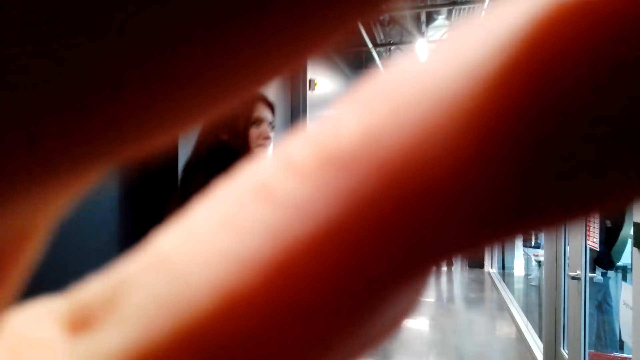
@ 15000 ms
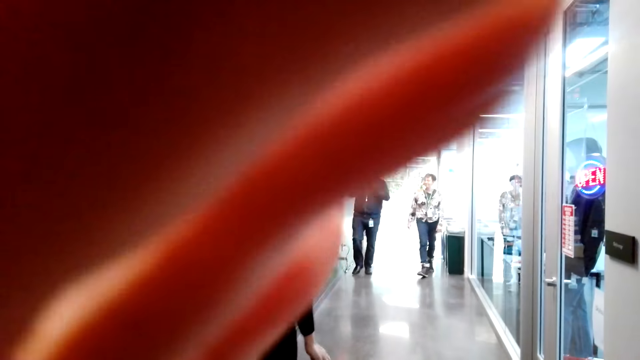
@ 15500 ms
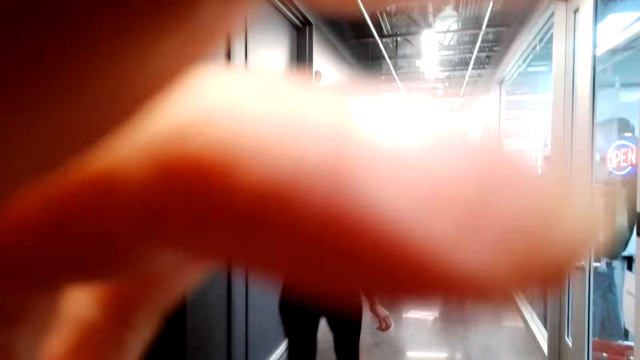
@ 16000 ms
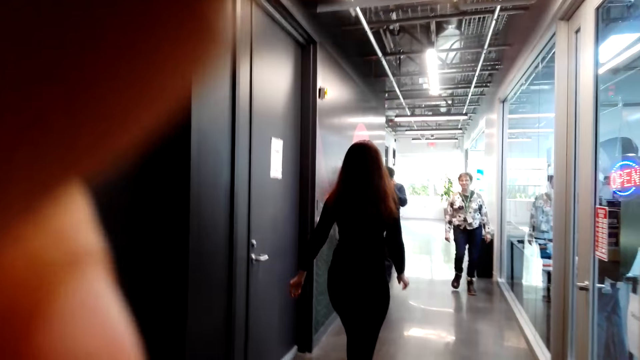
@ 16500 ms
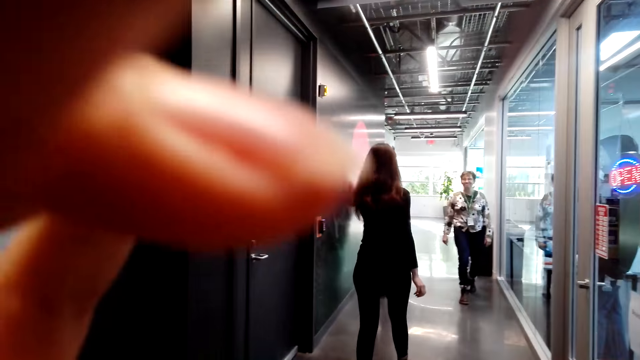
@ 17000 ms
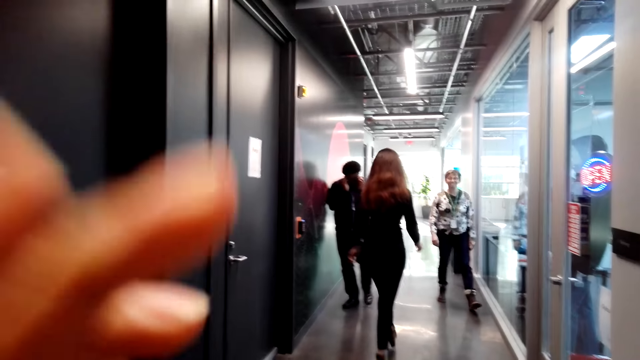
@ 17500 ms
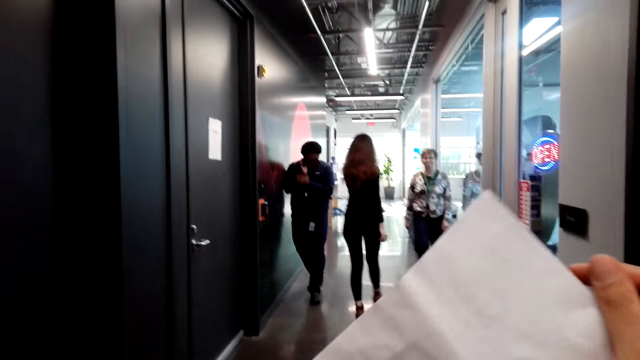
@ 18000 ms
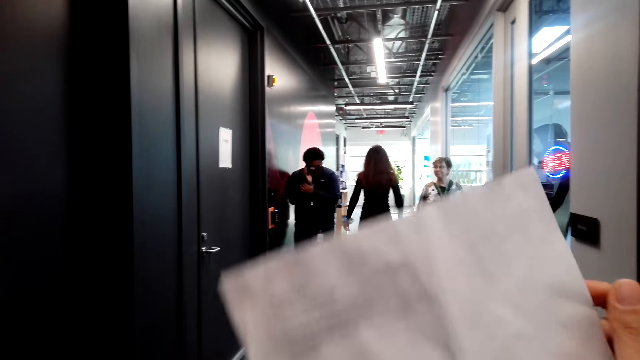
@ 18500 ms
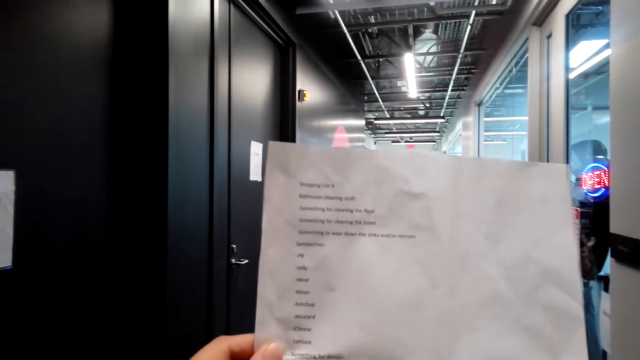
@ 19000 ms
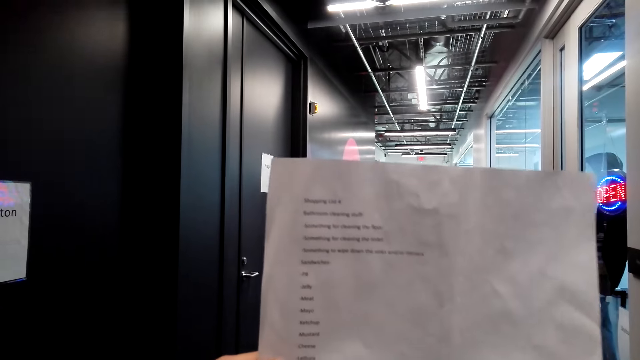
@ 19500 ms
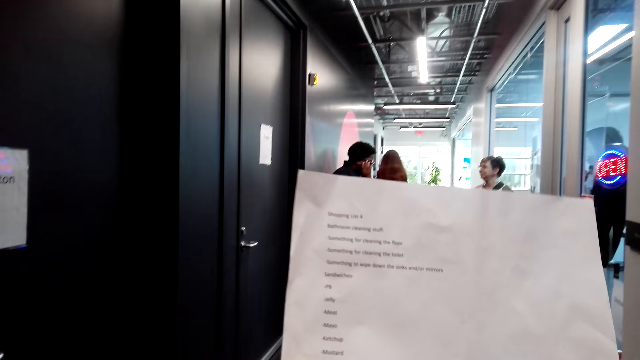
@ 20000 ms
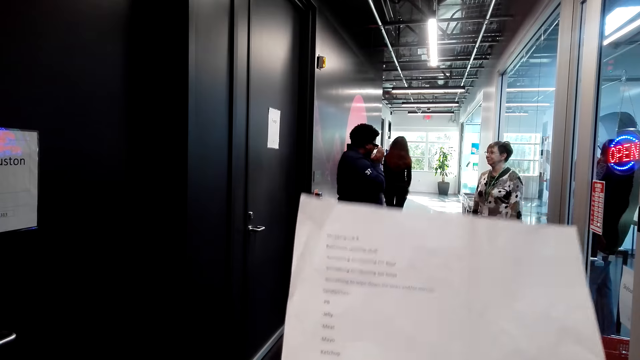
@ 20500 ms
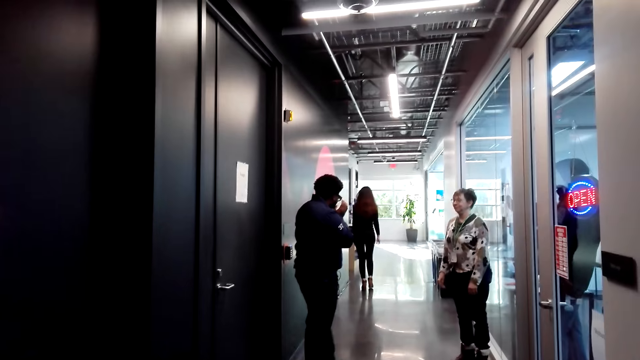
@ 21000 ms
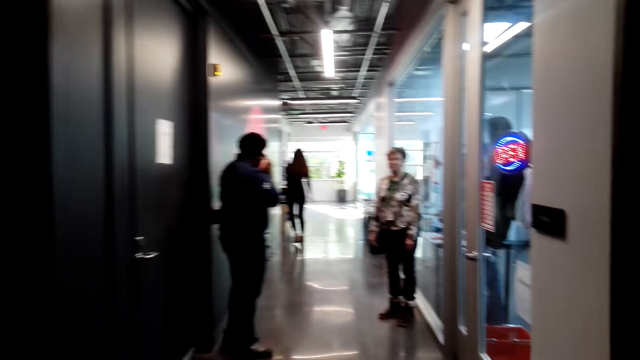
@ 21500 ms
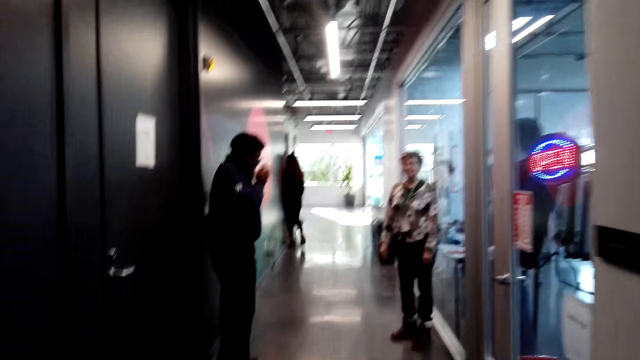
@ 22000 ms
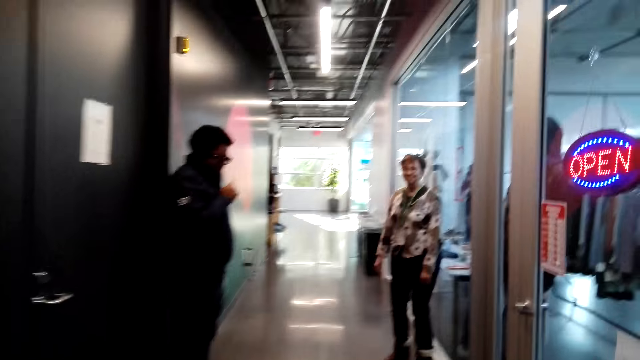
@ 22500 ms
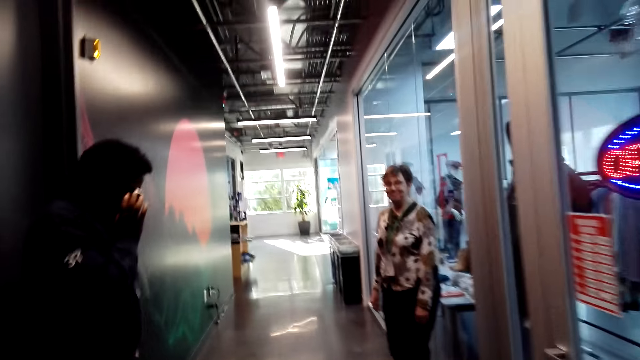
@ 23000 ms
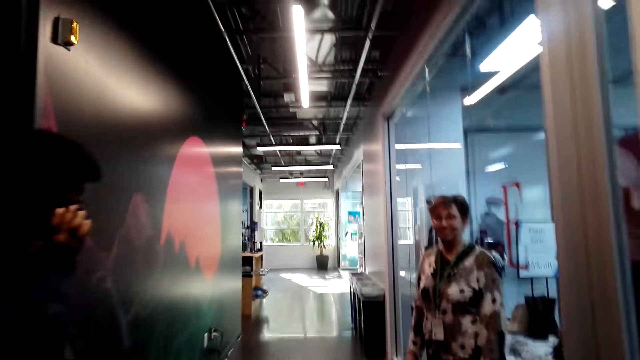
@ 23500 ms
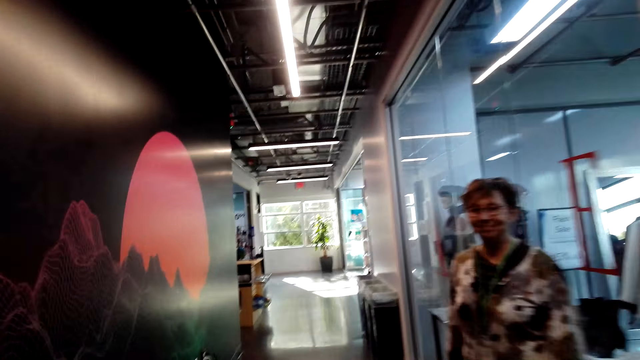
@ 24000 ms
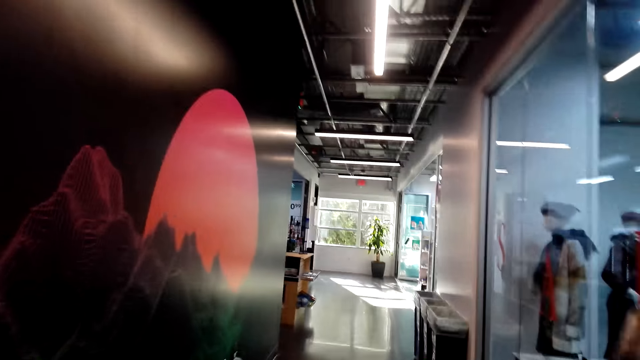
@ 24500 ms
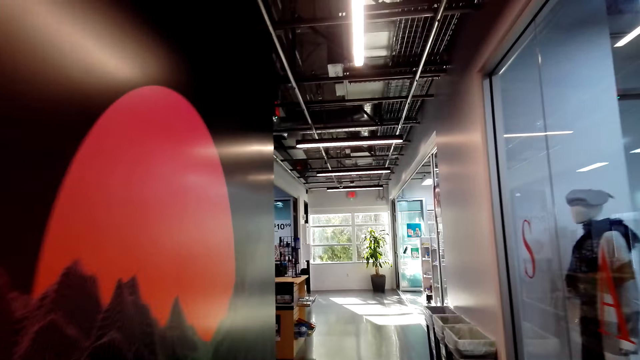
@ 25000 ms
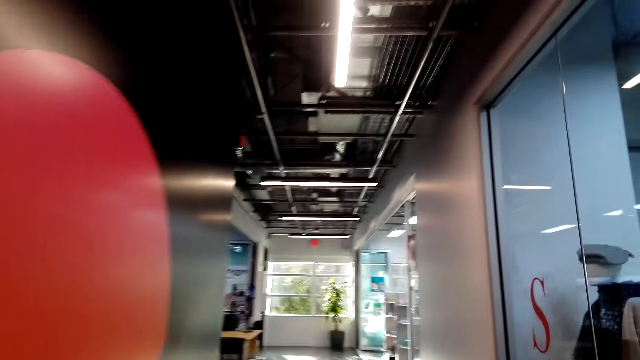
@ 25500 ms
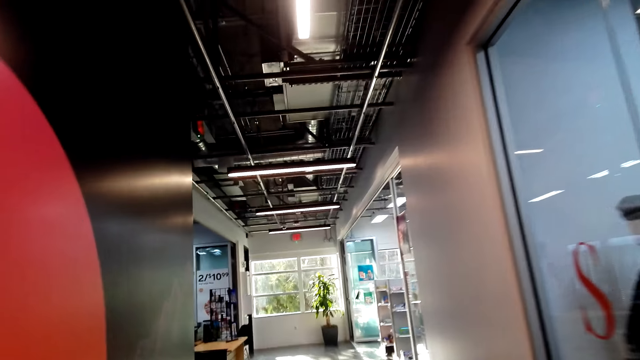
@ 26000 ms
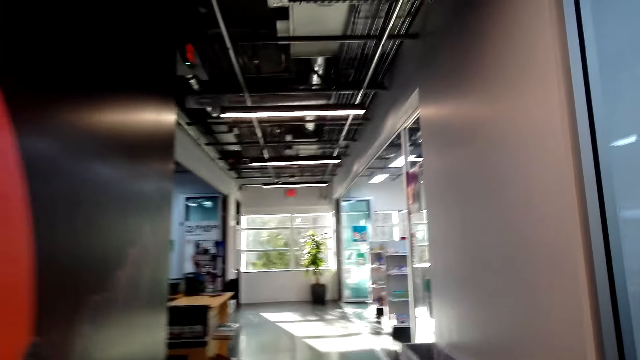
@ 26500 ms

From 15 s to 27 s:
The camera wearer fixes the camera. They lift the paper. They read the paper. They move around the supermarket.

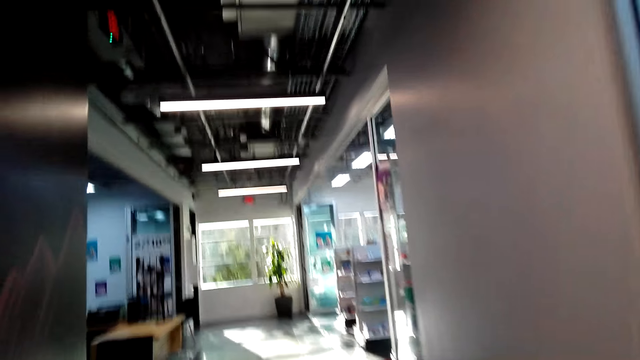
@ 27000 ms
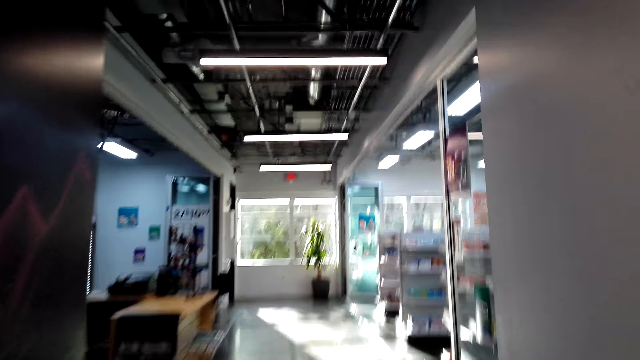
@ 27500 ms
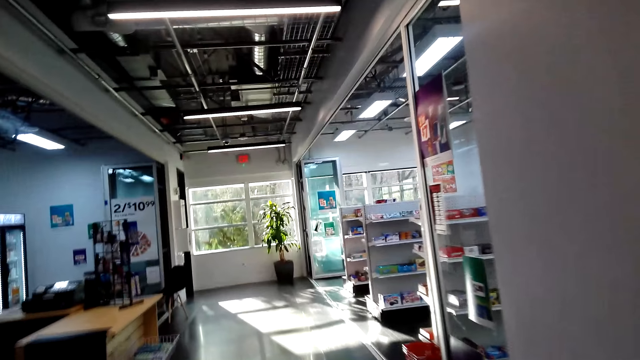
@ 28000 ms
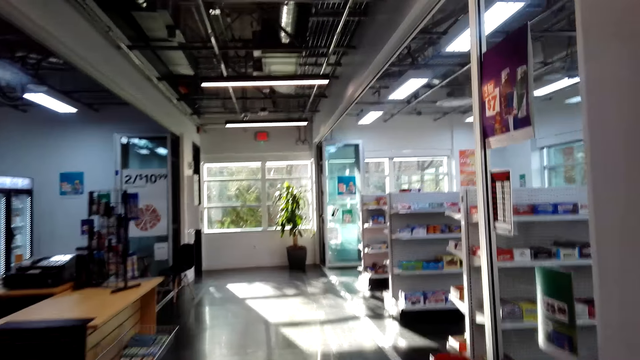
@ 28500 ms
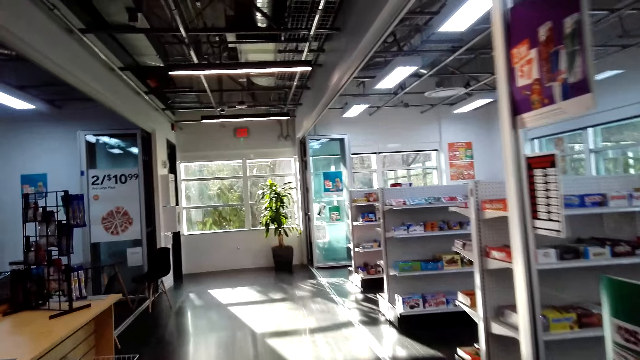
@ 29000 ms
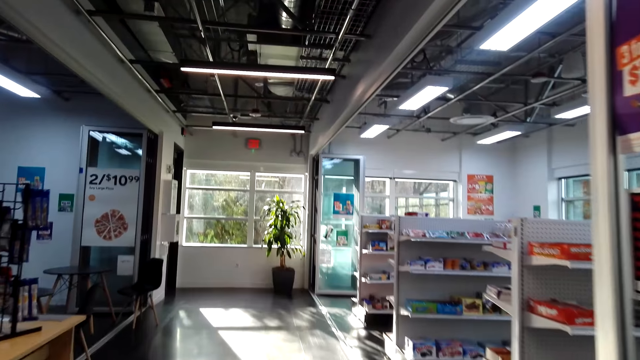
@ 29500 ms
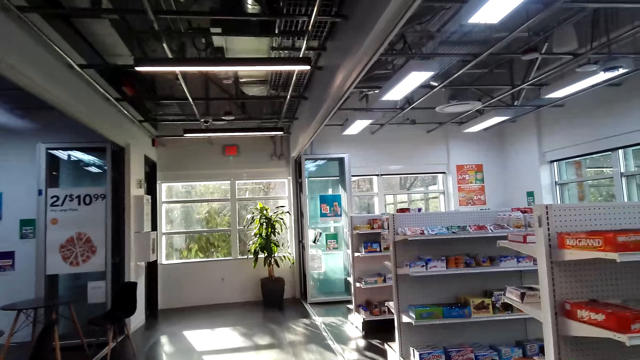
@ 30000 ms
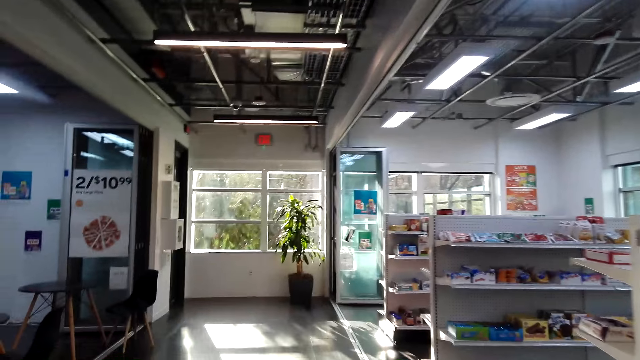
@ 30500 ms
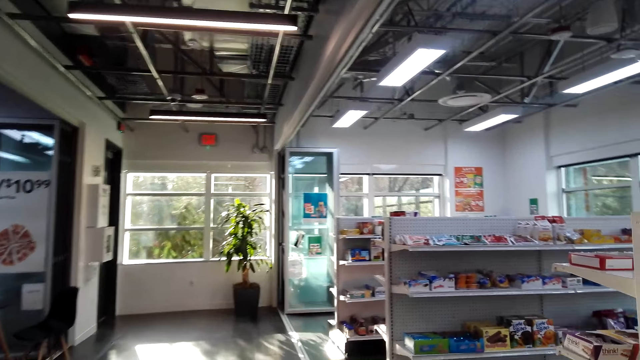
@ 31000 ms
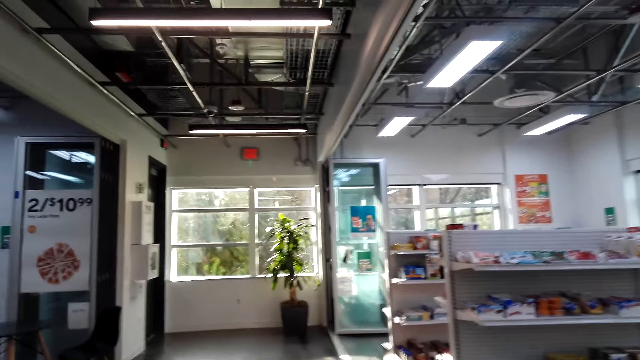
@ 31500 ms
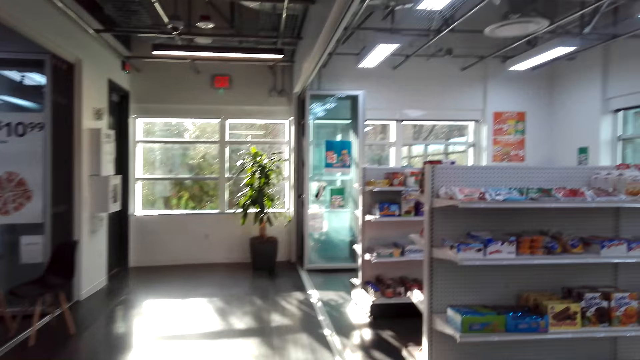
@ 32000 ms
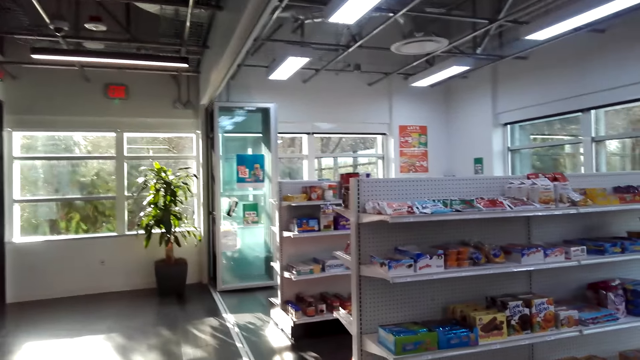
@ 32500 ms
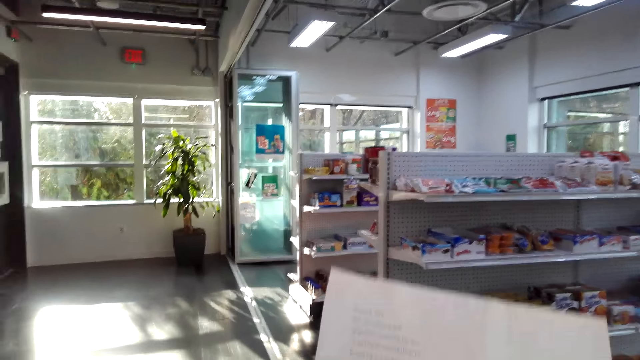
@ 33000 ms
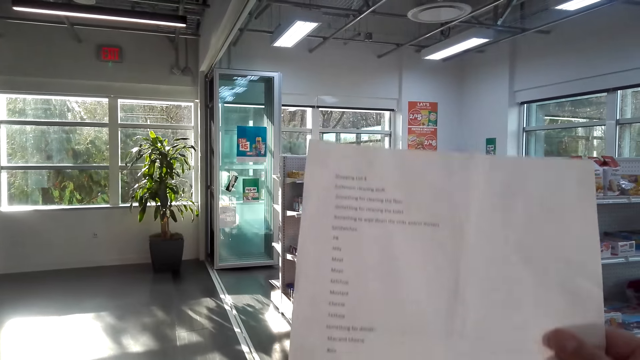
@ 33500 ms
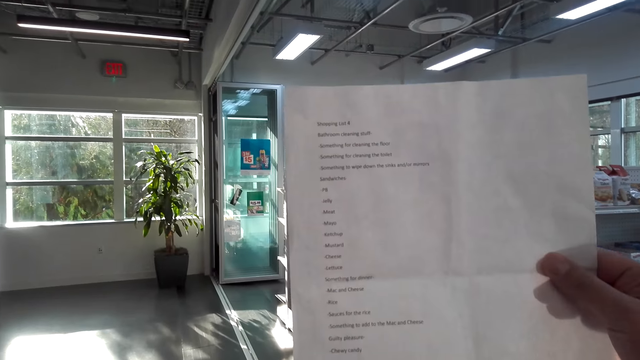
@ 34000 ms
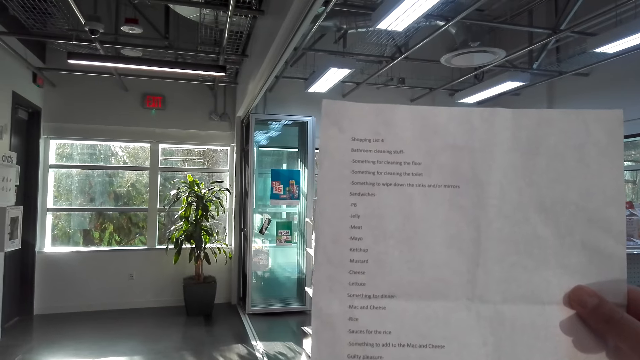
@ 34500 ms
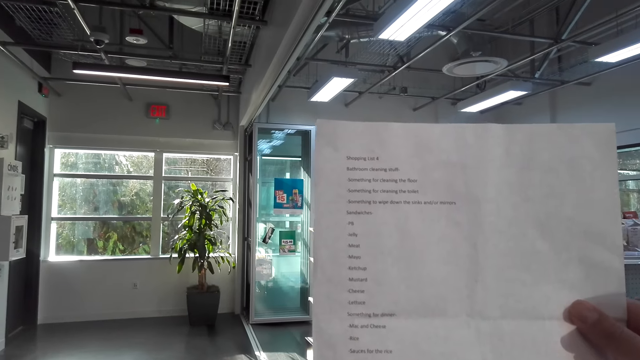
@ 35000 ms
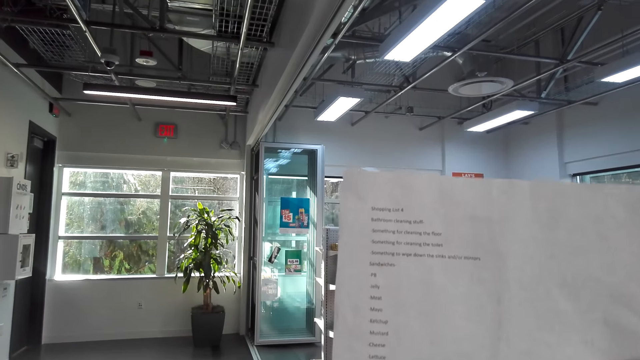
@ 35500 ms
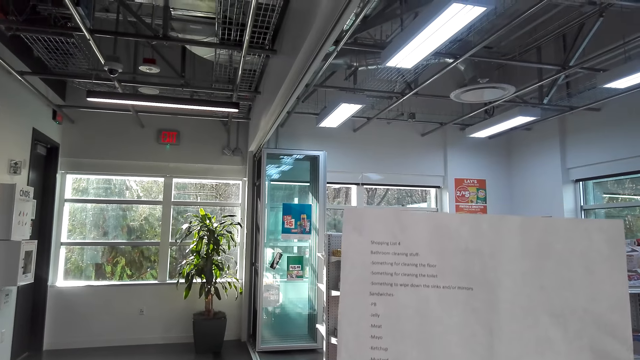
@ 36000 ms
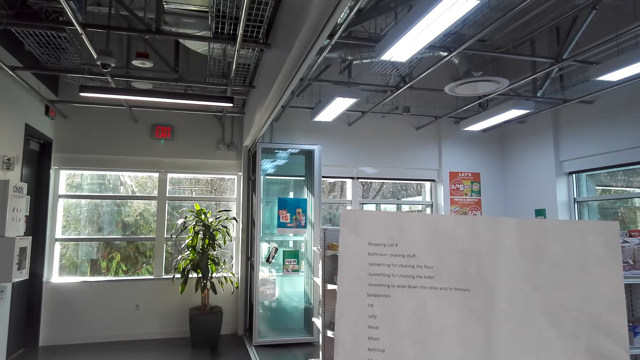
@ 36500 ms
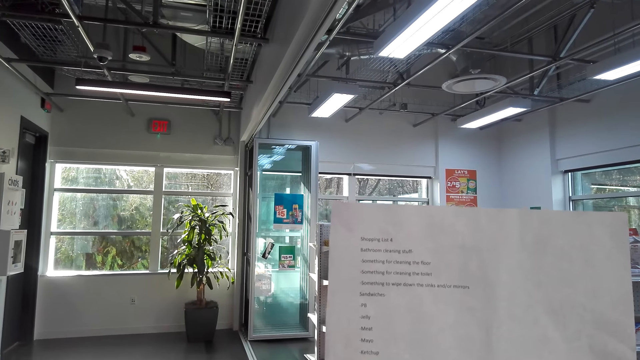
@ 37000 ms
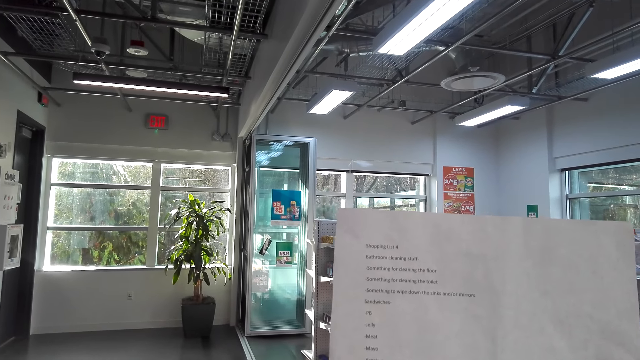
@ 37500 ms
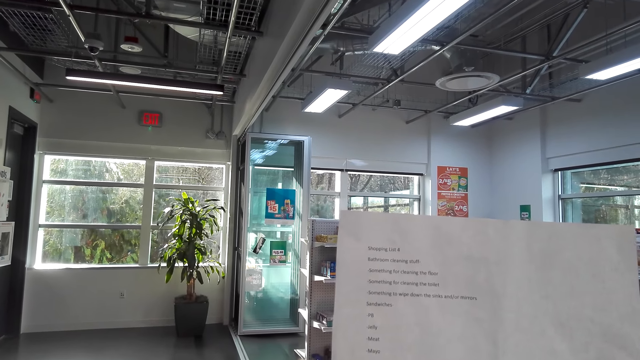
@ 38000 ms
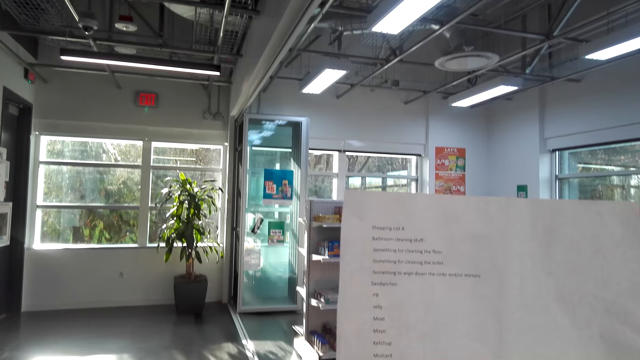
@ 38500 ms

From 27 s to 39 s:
The camera wearer lifts the paper. They look at the paper.
